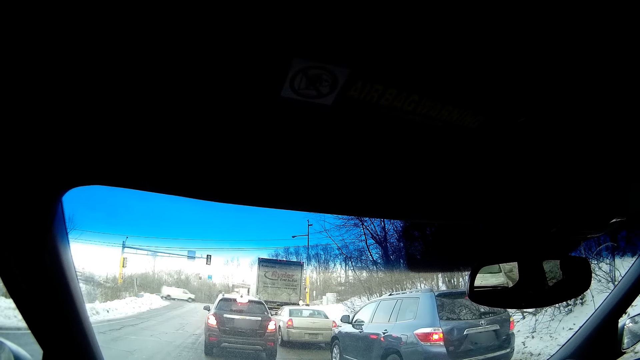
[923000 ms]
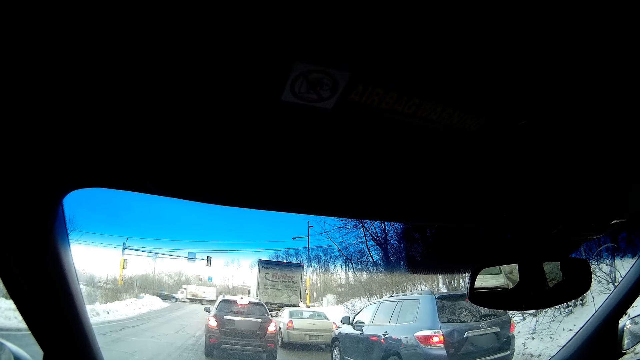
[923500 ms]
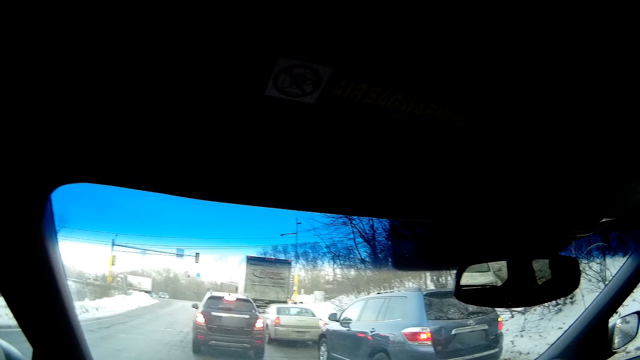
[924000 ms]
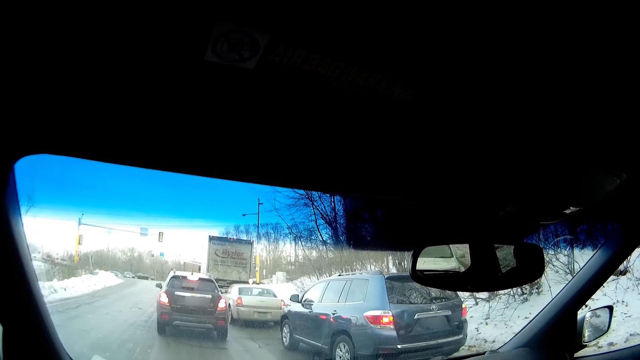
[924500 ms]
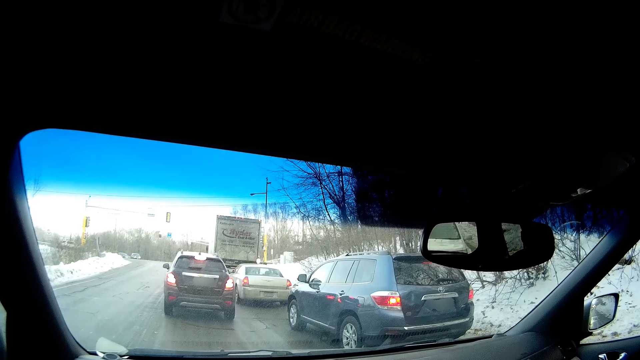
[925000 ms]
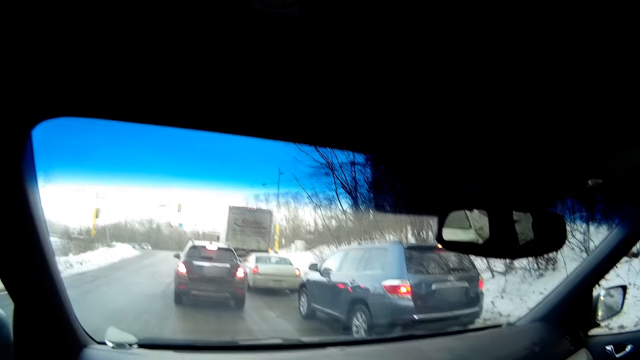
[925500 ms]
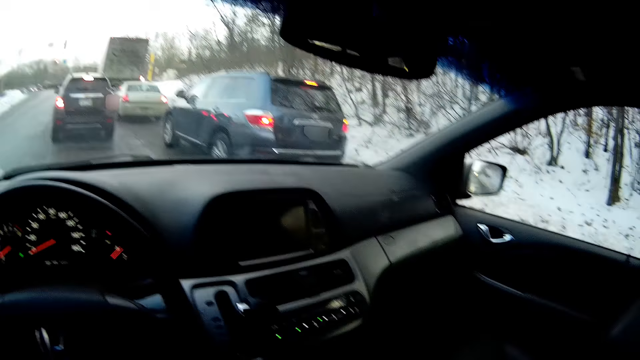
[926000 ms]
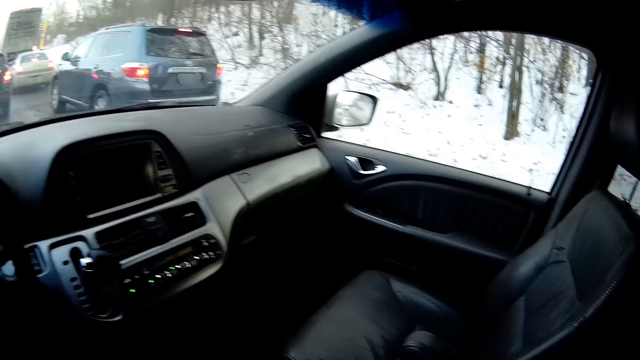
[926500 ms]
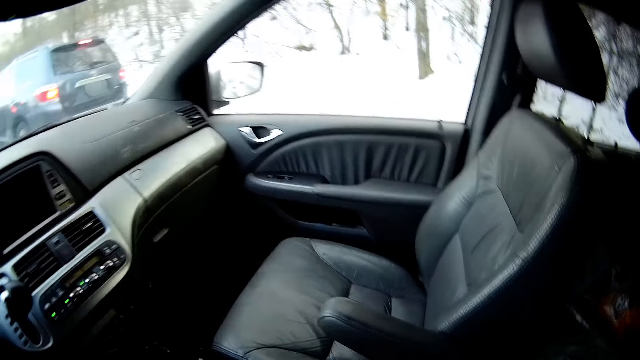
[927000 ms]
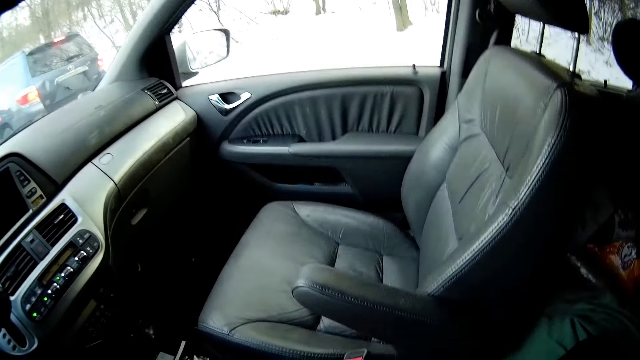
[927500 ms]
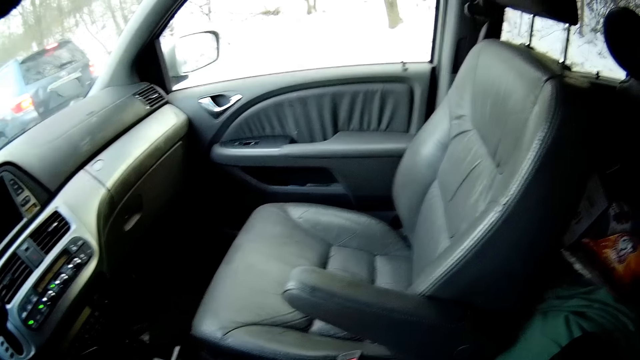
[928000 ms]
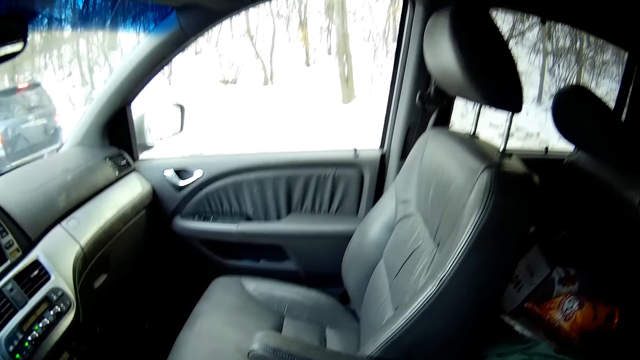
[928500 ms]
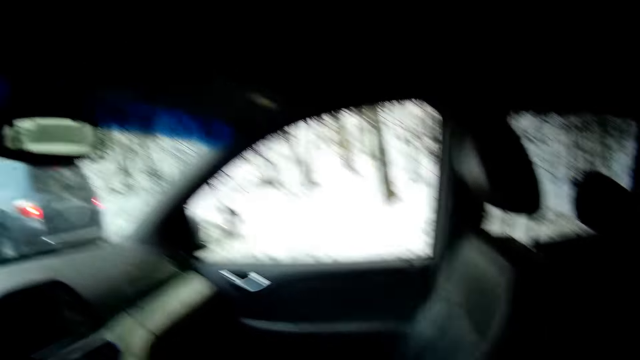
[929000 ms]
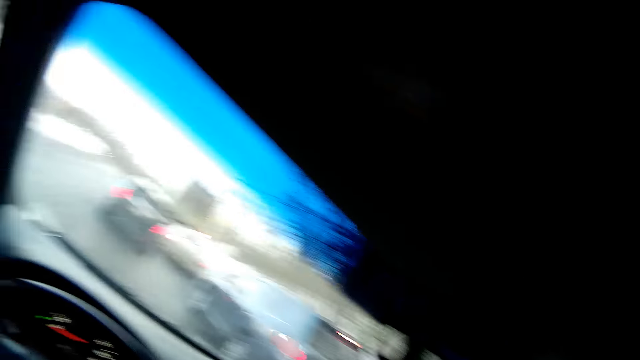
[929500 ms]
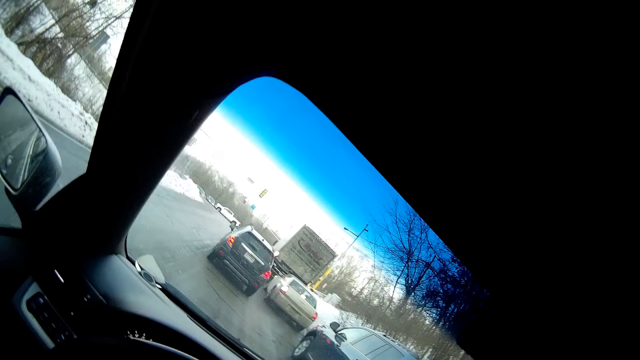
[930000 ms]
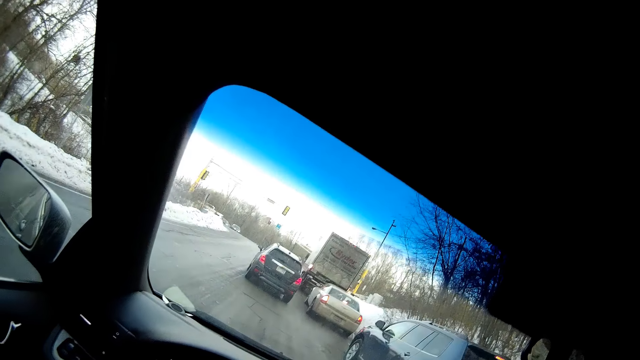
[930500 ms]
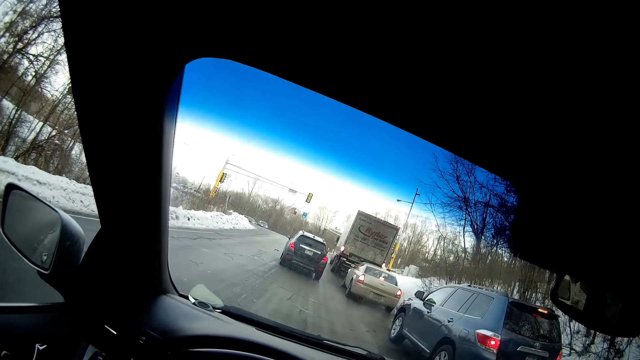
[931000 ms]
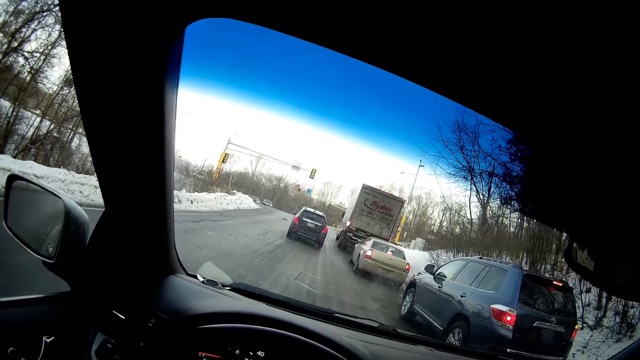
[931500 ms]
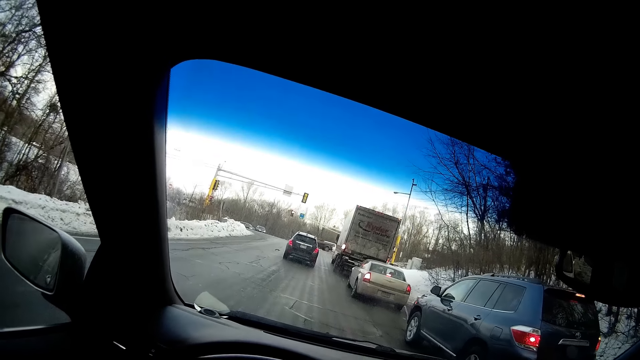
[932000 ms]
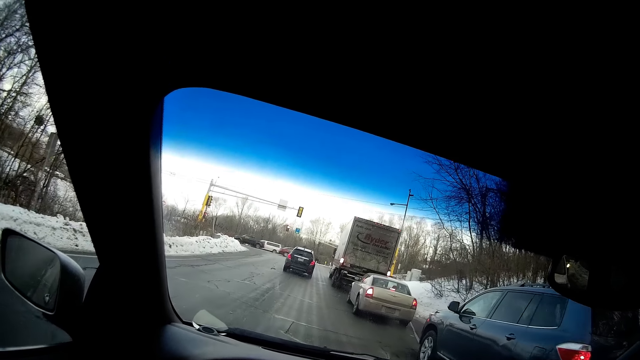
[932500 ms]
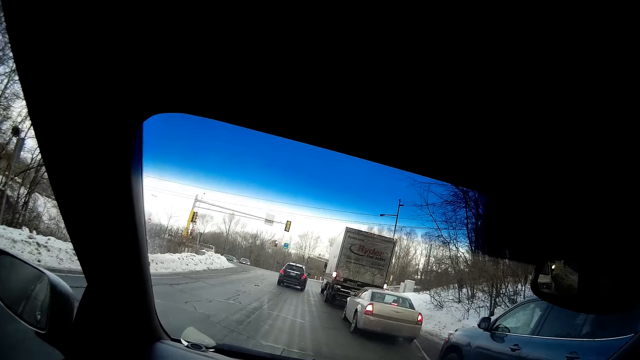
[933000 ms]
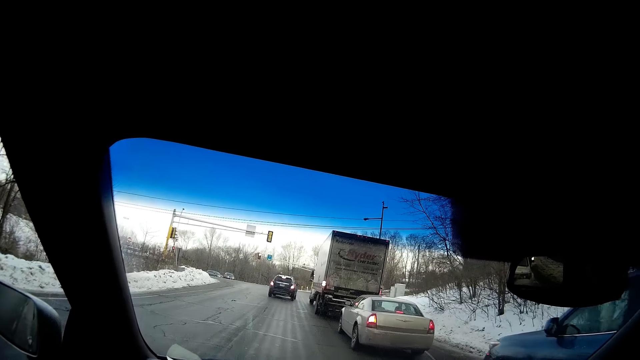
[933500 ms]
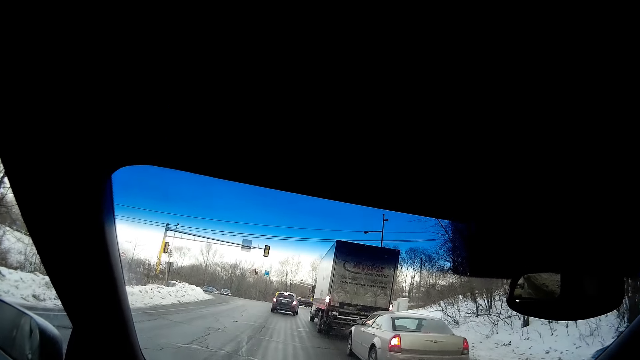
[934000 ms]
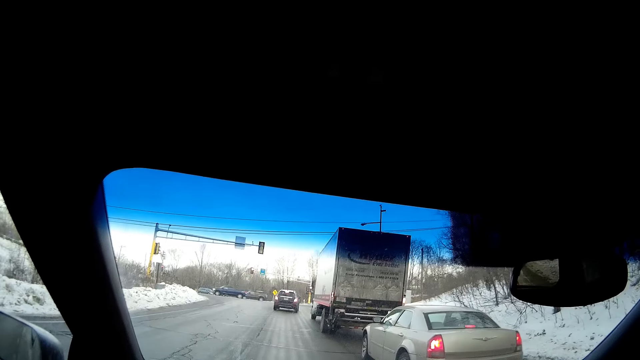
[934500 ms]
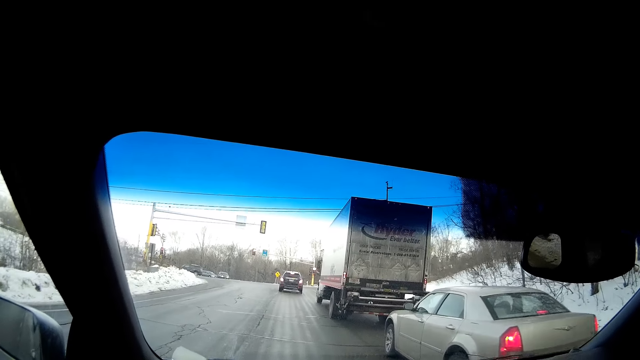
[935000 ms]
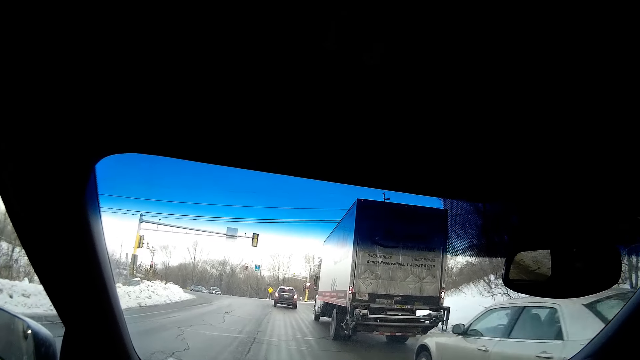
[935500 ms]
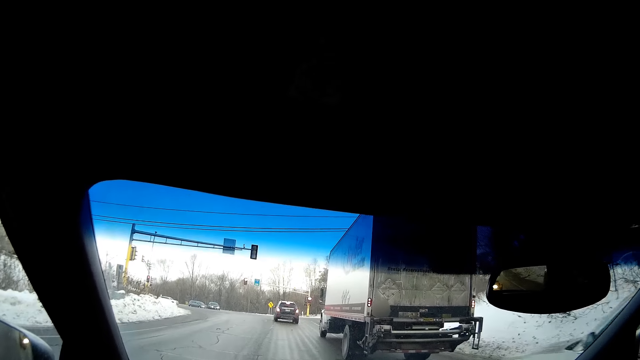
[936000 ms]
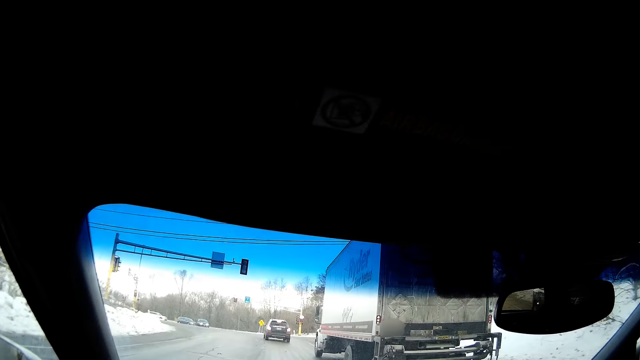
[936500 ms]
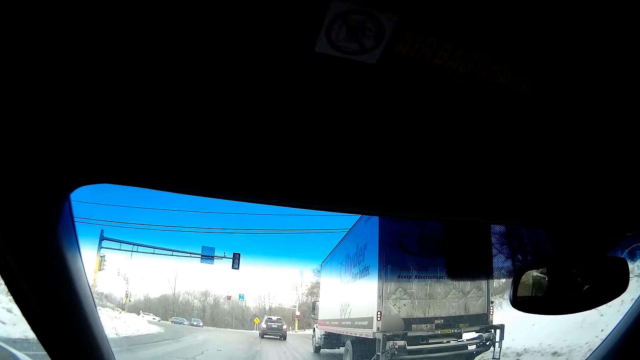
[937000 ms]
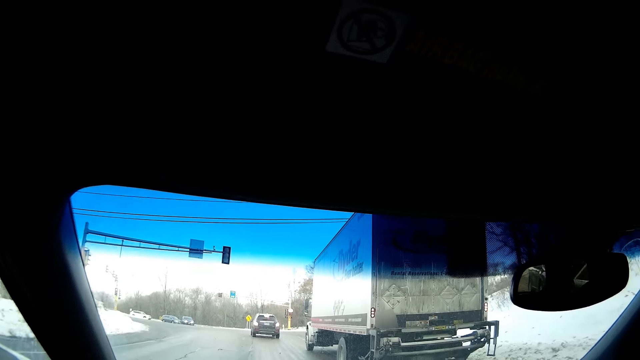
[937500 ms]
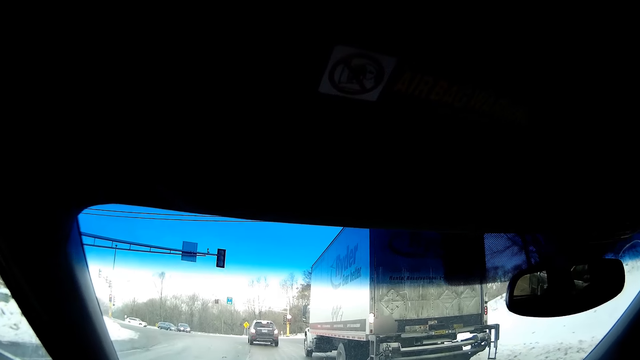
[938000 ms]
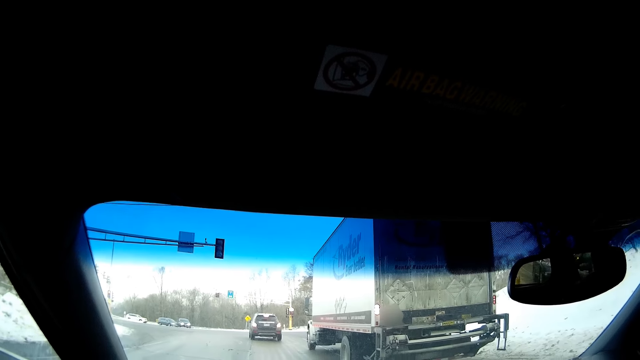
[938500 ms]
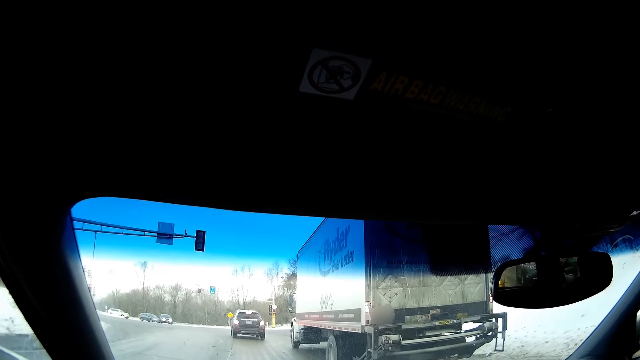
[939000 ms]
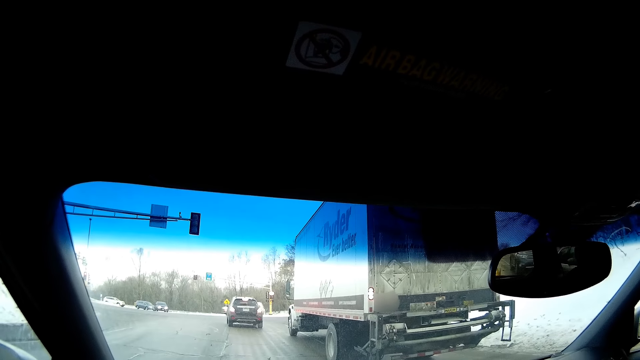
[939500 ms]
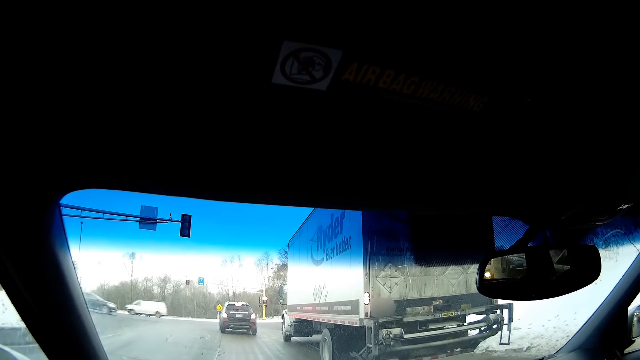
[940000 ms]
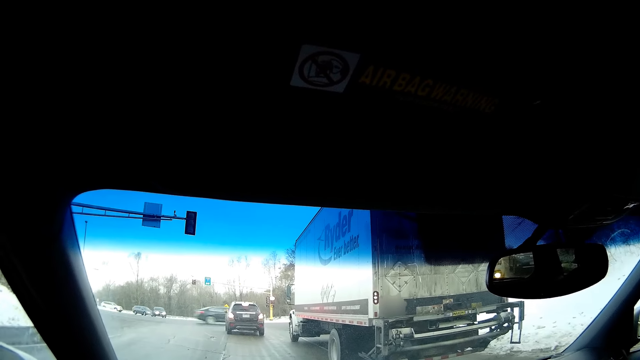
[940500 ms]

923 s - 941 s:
The camera wearer looks around. They drive a car. They stop the car.

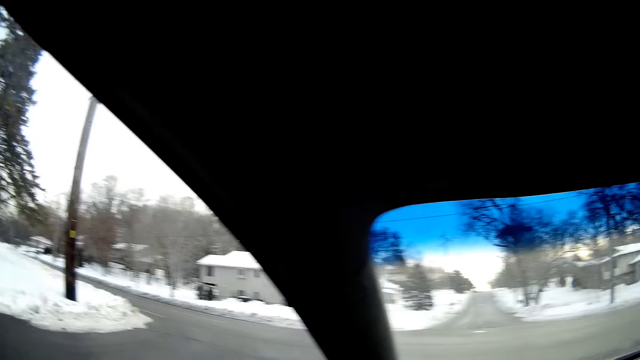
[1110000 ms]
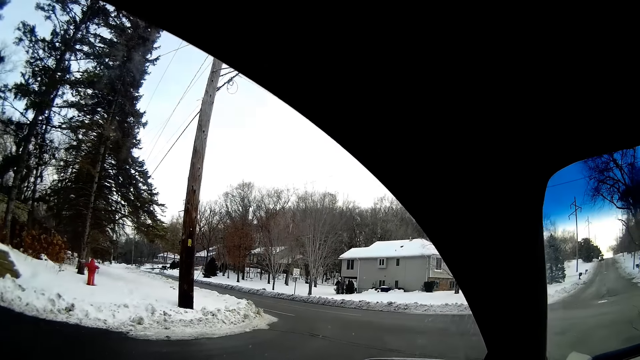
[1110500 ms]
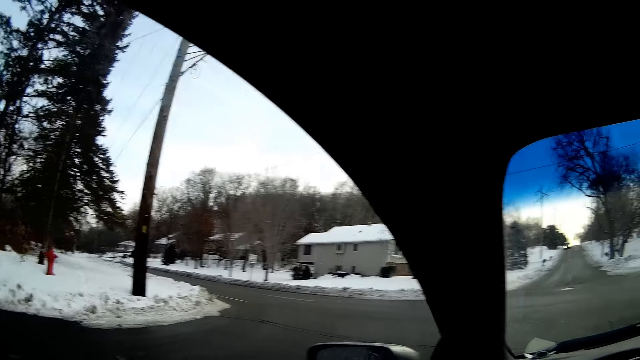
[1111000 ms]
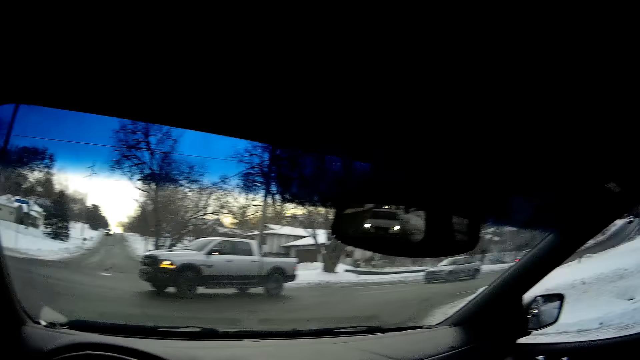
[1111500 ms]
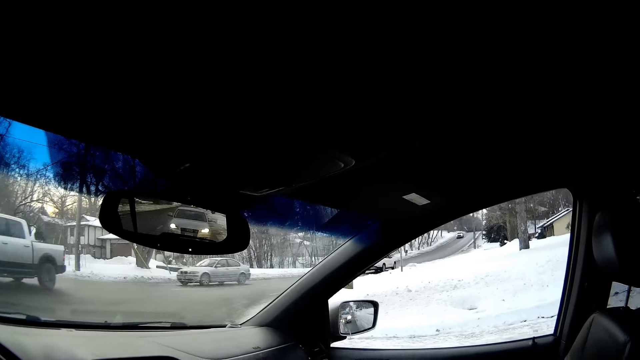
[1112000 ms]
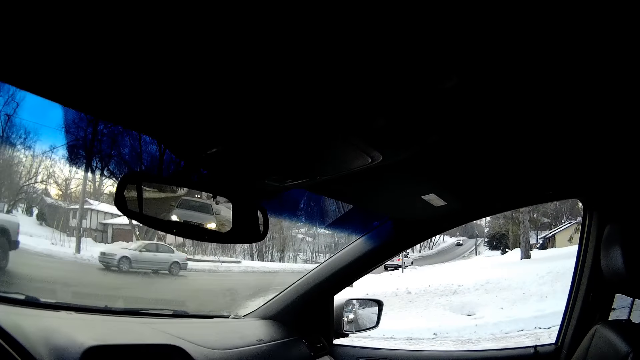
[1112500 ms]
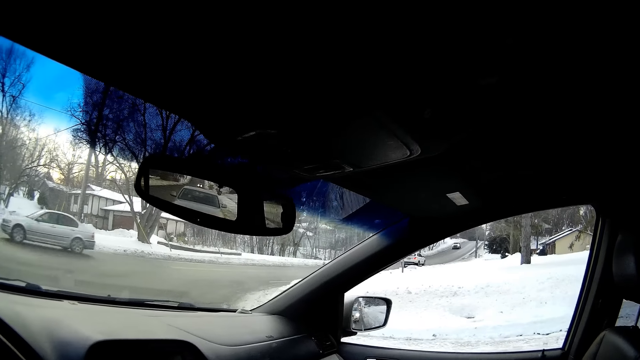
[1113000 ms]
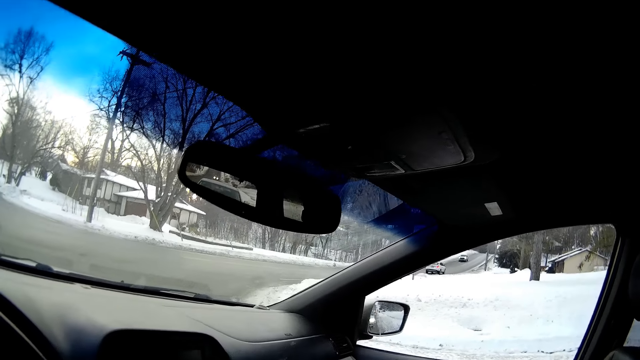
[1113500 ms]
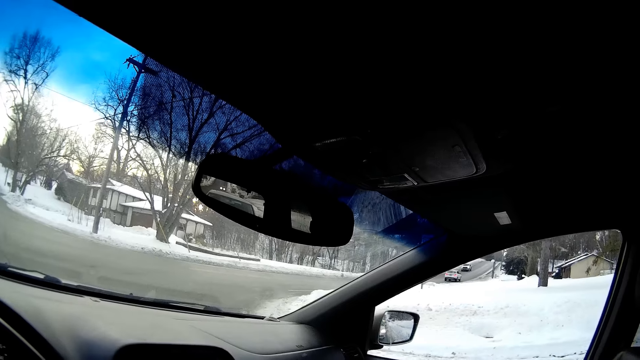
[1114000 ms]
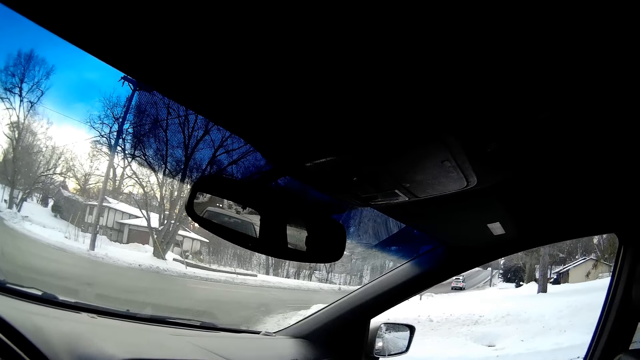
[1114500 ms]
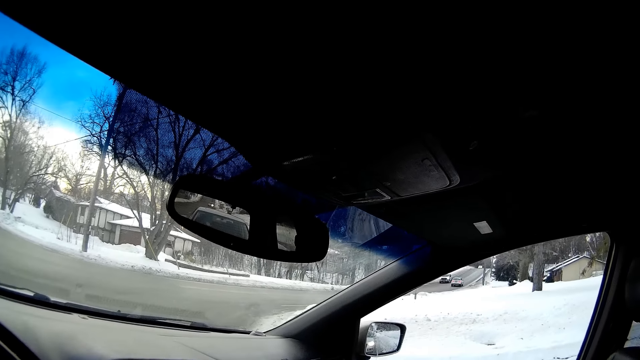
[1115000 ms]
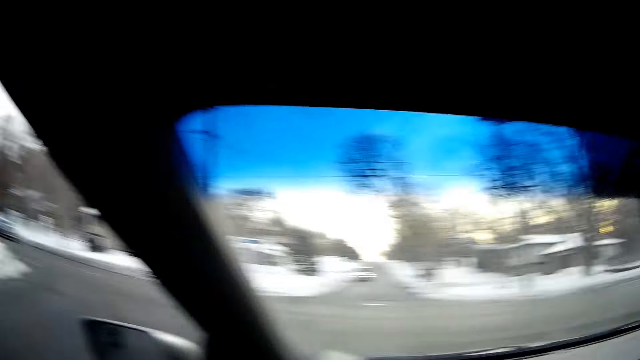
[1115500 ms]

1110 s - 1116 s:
The camera wearer stops on the traffic light at the junction.
